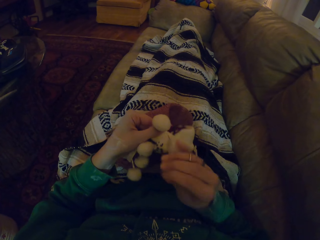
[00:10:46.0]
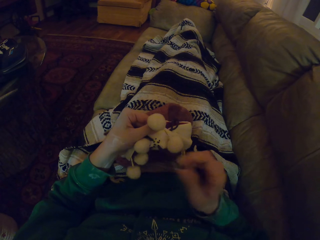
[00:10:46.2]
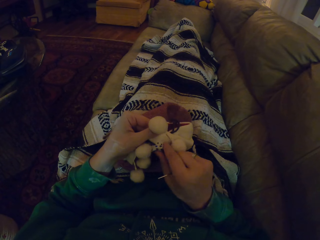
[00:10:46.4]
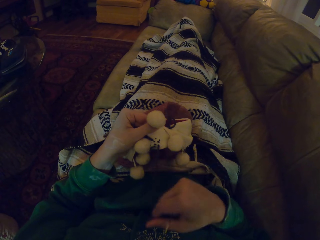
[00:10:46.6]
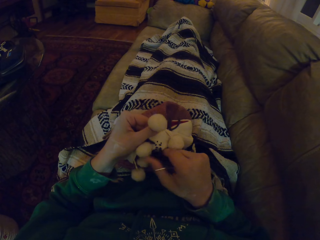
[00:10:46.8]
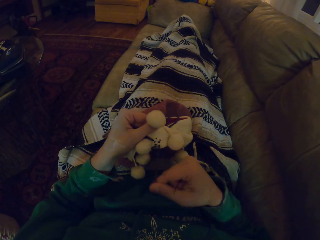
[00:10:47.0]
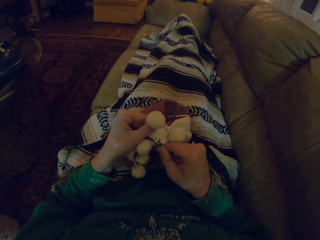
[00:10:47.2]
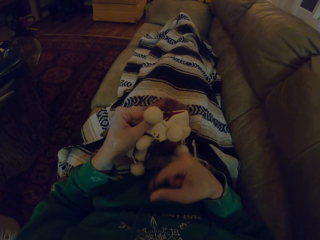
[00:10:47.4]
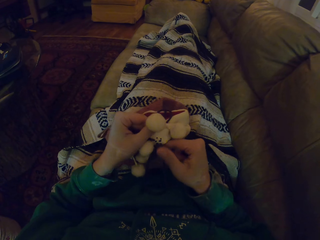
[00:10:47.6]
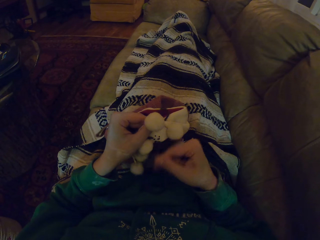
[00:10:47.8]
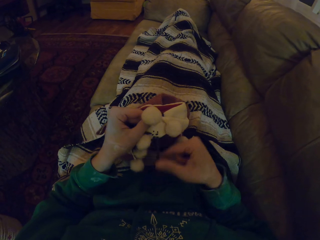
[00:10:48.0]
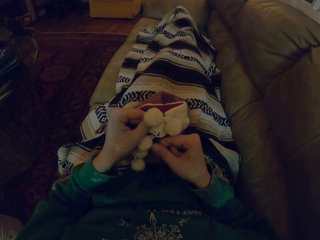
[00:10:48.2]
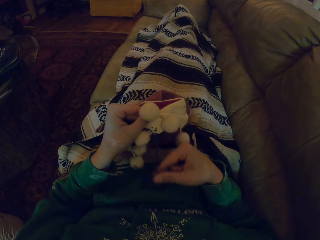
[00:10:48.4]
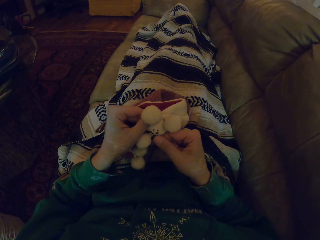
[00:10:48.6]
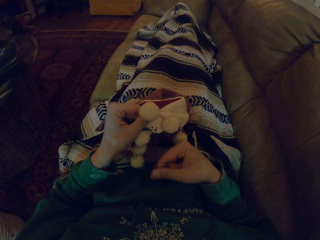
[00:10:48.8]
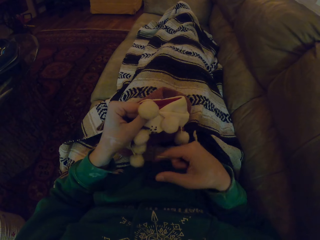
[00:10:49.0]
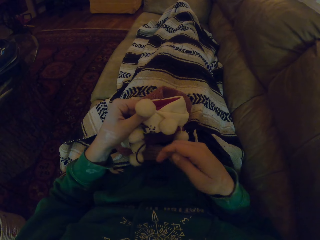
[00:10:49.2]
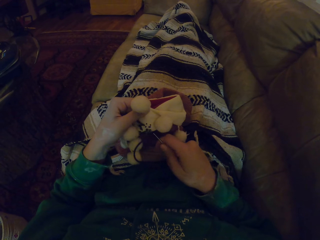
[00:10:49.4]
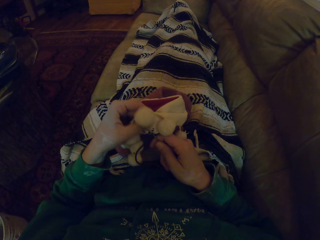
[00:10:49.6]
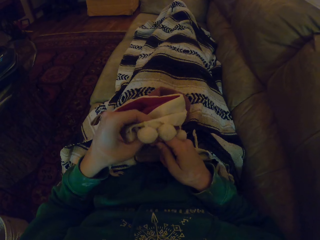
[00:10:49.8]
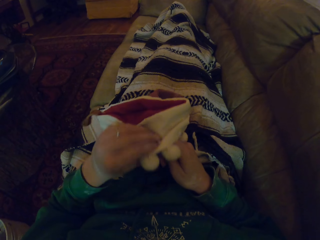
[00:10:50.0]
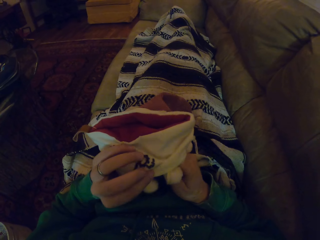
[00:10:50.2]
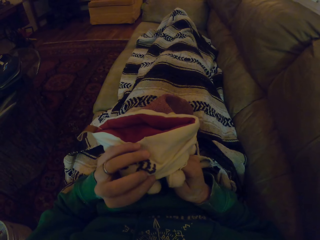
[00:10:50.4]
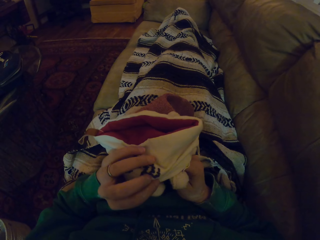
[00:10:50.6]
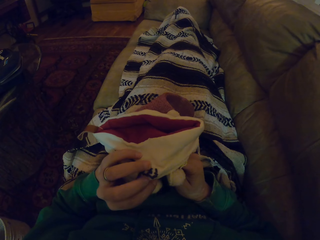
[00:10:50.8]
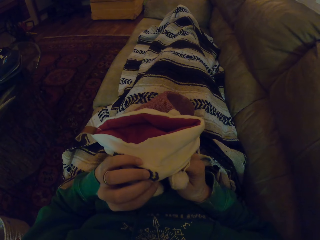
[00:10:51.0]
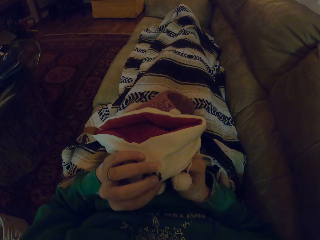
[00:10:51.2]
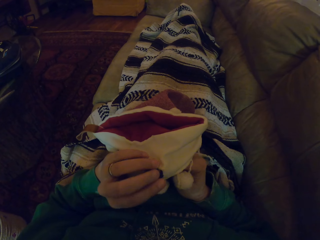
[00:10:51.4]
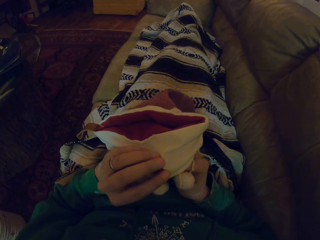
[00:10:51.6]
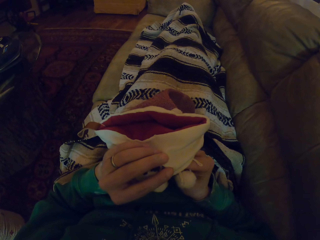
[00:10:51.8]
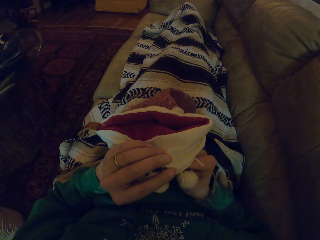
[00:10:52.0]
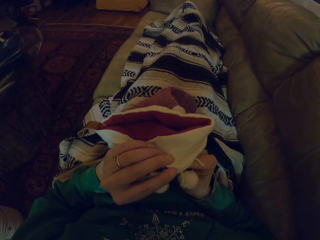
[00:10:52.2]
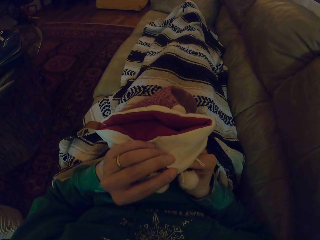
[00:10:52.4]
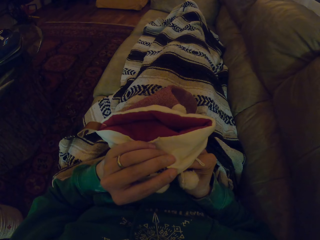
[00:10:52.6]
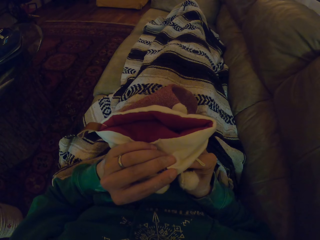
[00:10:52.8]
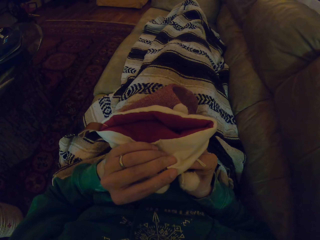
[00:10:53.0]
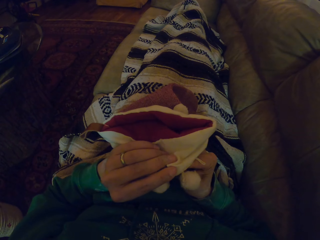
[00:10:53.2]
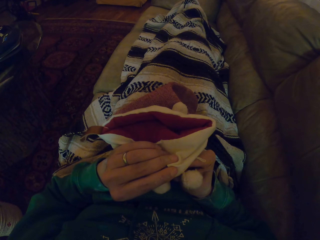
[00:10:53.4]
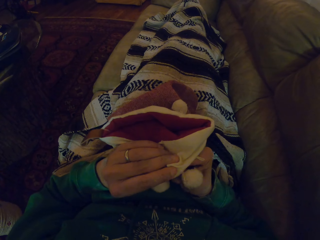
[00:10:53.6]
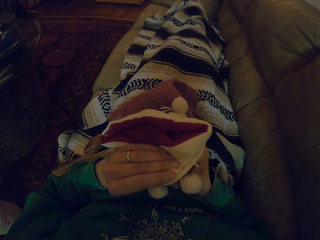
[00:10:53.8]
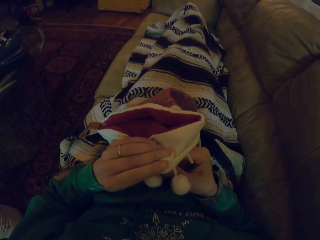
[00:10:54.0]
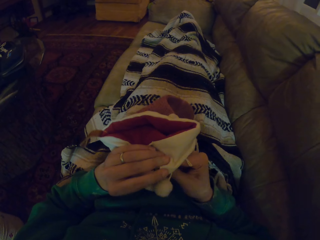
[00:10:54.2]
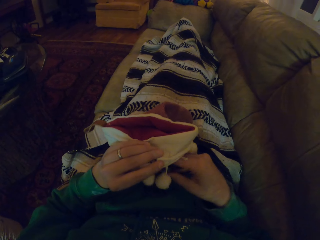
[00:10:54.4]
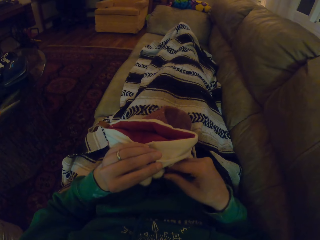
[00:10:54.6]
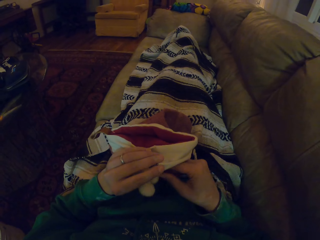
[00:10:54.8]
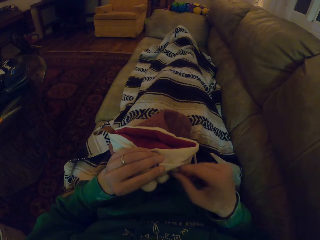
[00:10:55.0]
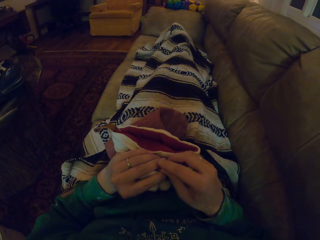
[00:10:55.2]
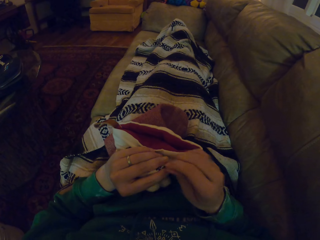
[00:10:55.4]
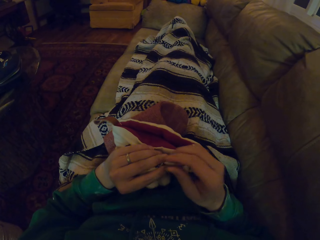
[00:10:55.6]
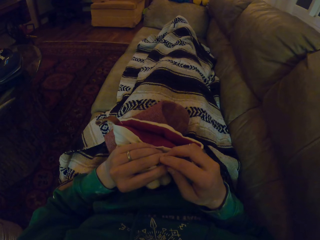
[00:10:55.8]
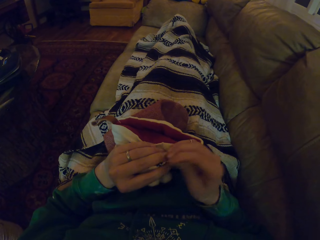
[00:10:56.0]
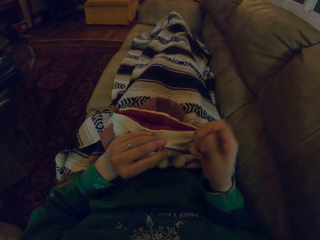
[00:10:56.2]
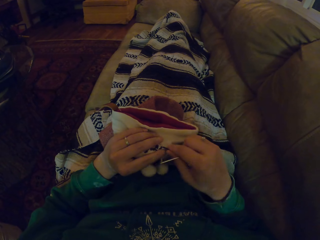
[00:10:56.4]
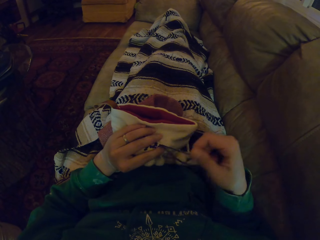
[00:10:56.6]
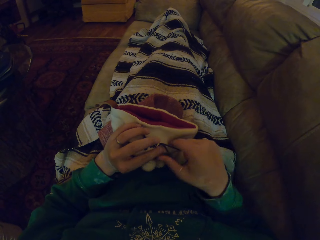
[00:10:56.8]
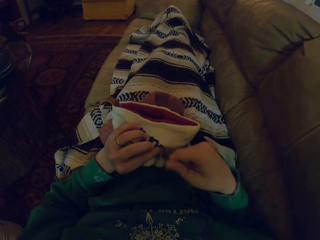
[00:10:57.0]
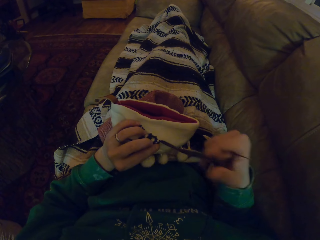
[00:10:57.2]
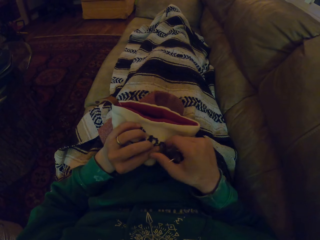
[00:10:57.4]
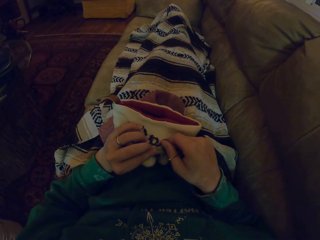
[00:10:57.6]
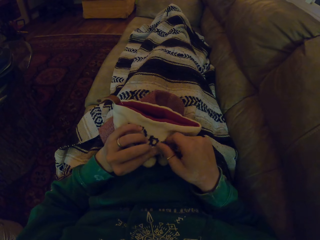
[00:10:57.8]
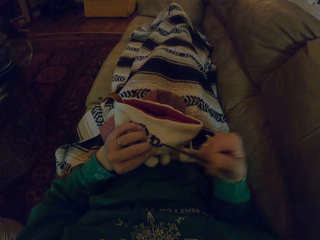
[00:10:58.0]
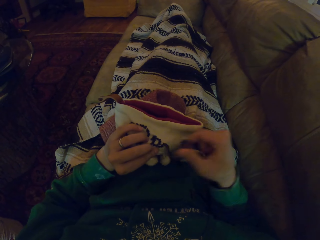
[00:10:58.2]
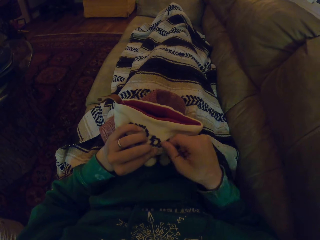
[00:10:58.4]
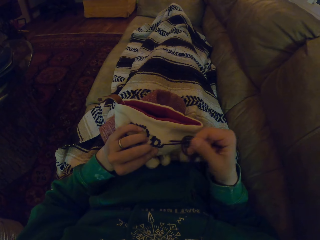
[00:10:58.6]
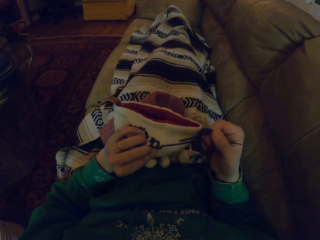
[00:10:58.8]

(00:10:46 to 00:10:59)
The camera wearer pulls the thread. They turn the garment. They knit the garment. They pull the thread.

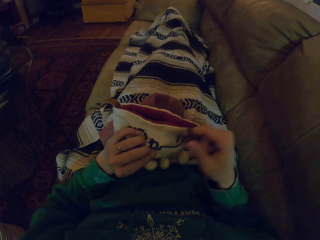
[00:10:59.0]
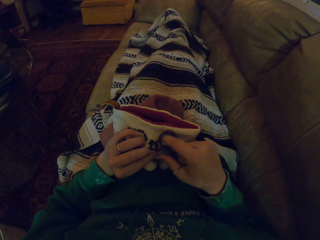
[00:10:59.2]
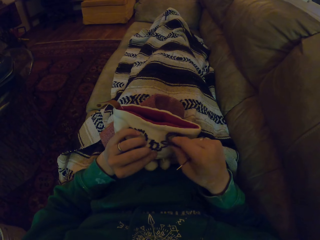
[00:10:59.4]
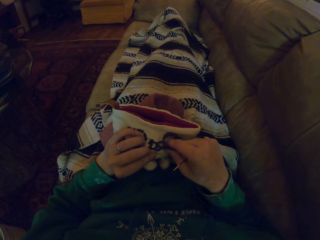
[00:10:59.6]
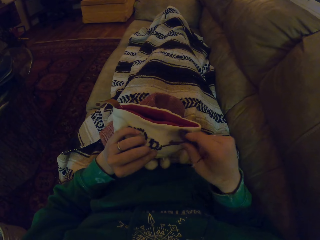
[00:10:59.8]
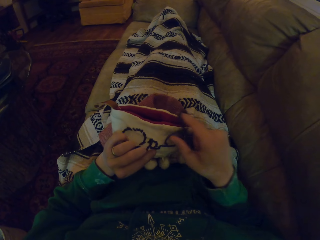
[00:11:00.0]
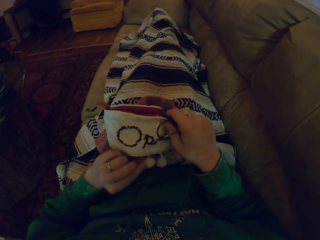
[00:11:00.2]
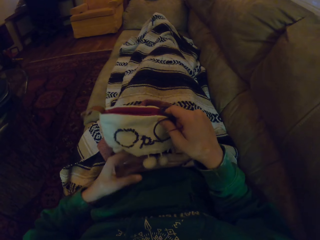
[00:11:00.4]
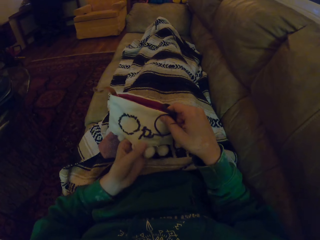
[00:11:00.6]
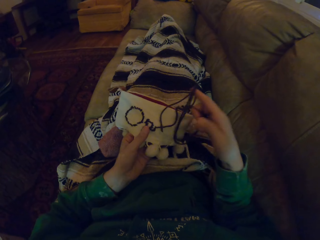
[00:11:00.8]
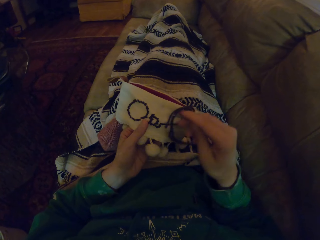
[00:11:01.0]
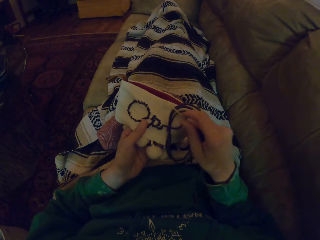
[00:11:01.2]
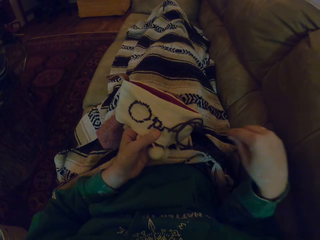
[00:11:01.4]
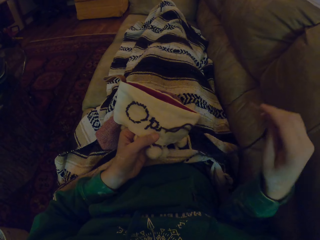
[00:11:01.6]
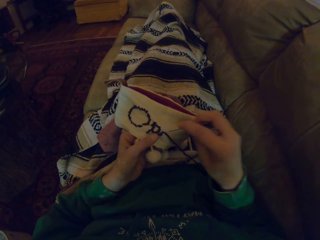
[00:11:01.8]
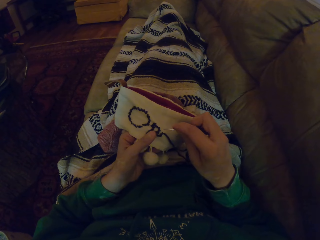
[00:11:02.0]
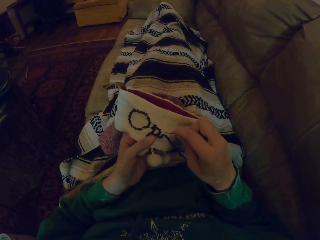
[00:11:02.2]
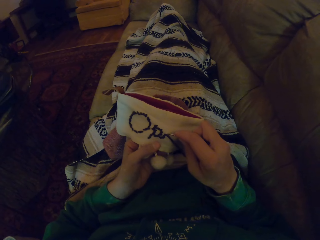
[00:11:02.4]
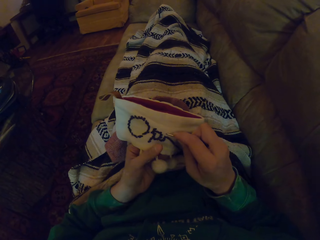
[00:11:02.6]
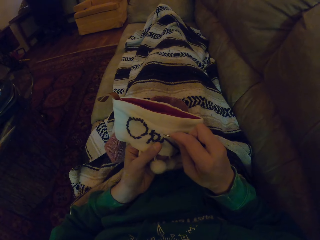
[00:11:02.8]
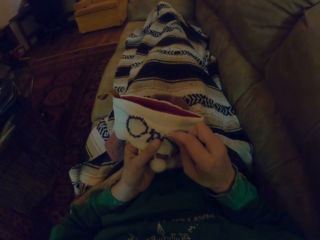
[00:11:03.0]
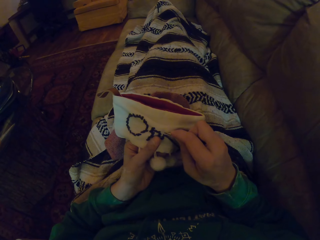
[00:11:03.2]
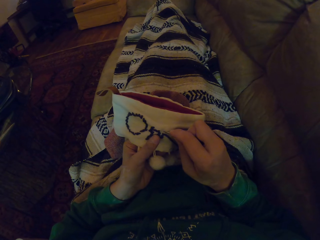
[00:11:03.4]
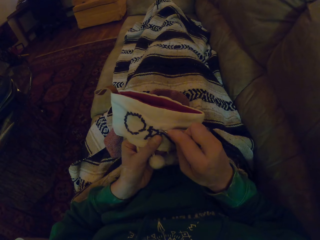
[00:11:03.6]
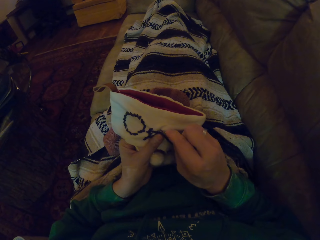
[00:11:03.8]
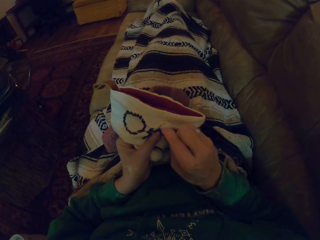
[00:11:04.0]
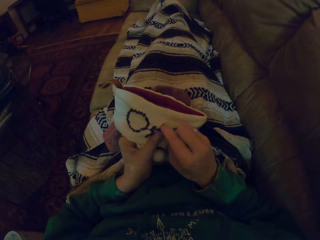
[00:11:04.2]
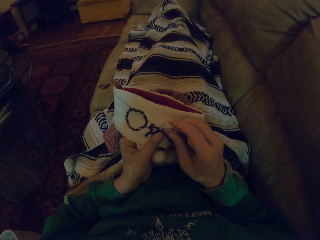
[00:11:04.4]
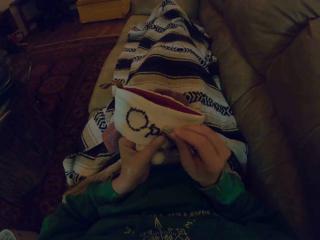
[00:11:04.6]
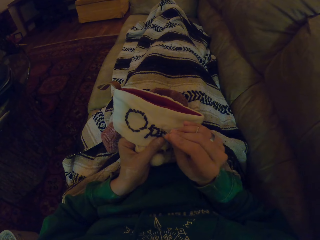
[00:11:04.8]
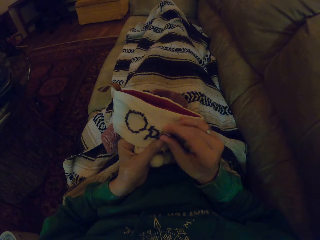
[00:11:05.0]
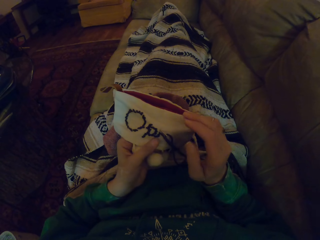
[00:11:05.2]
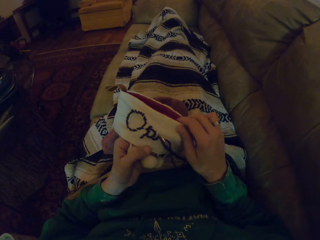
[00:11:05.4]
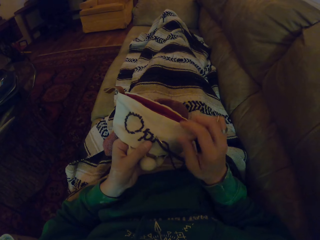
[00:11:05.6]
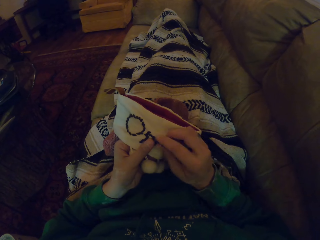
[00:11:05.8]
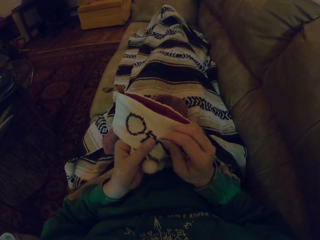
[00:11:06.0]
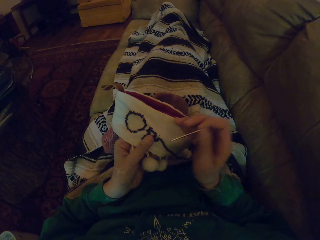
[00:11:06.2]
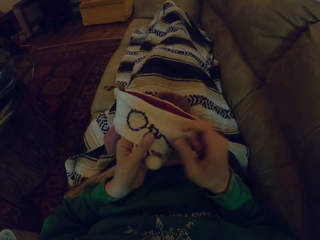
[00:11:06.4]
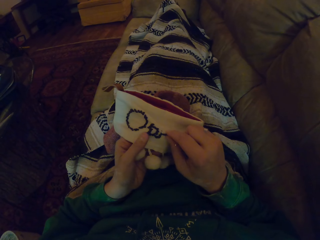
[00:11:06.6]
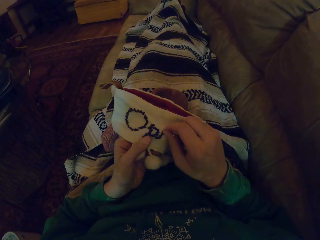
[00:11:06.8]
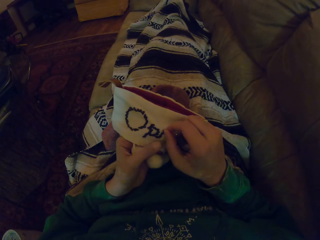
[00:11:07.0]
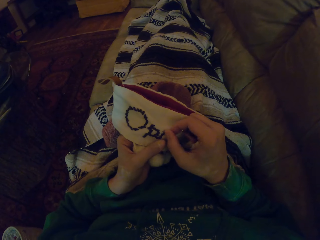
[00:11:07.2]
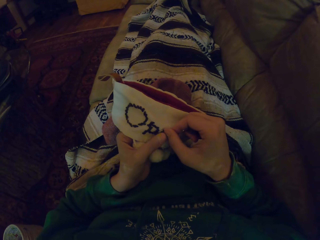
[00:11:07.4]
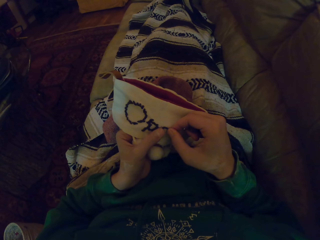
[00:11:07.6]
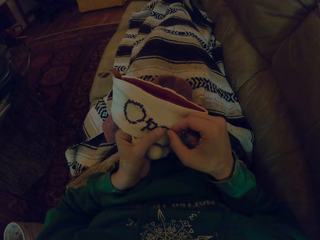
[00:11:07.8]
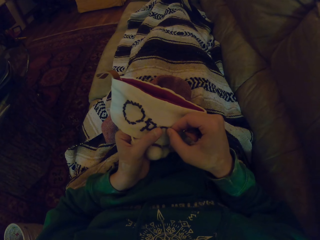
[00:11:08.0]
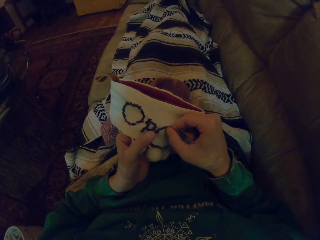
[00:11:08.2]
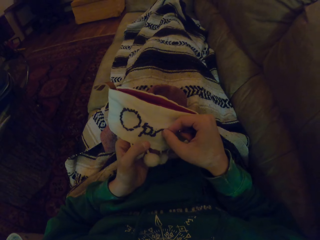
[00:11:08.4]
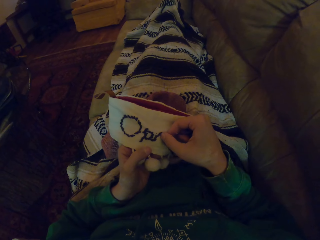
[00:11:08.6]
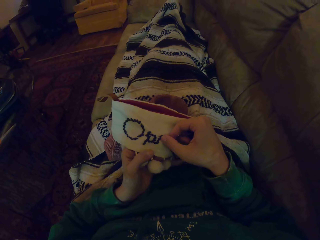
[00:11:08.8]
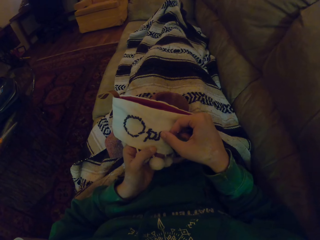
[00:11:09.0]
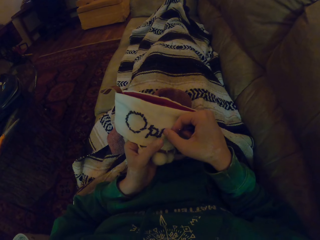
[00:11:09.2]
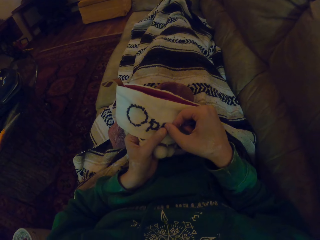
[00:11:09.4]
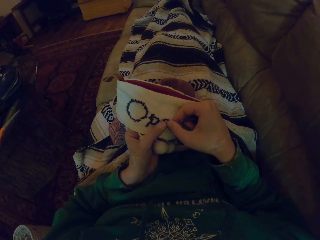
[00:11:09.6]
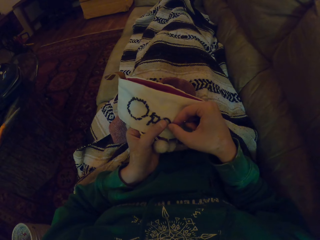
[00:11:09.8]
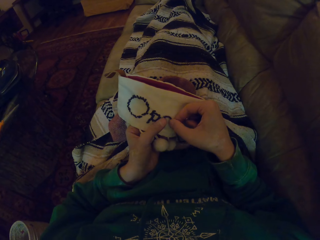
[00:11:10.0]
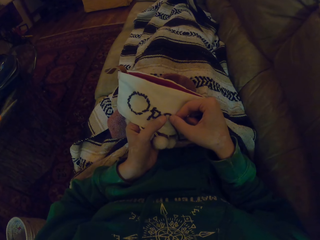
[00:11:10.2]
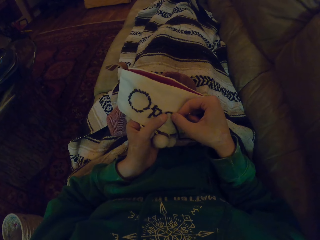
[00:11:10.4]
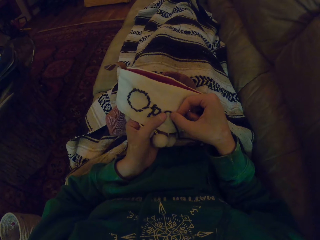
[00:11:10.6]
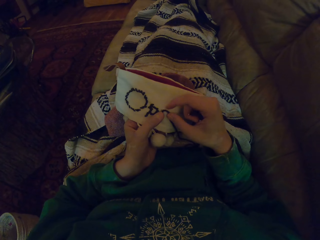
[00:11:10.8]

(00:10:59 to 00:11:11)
The camera wearer adjusts the garment. They knit the garment. They adjust the garment. They pull the knitting needle. They align the thread. They stare at the garment. They align the thread.
